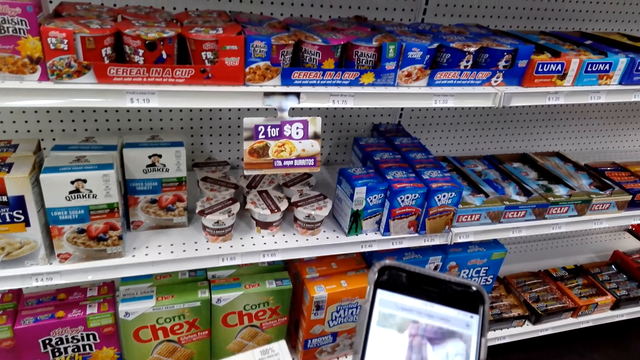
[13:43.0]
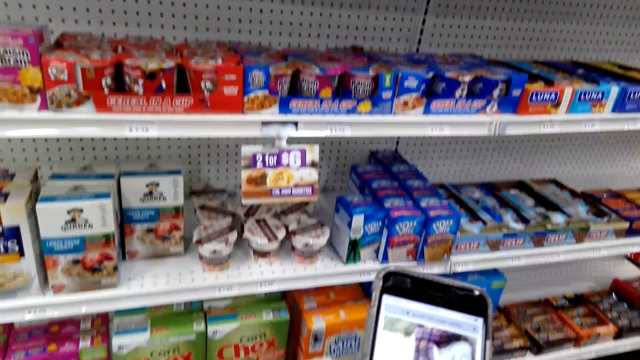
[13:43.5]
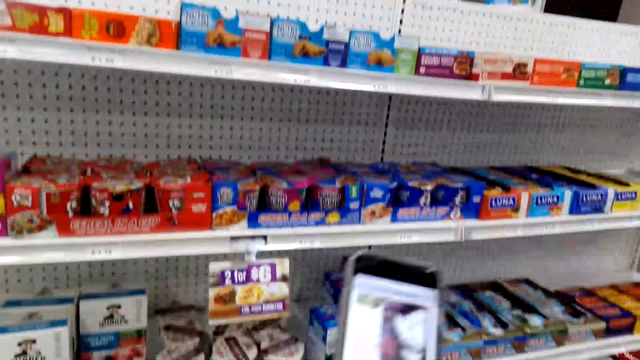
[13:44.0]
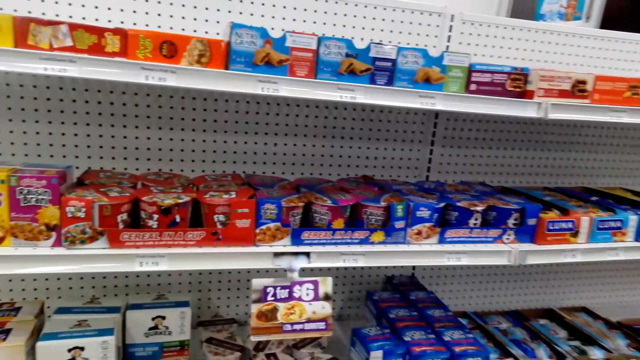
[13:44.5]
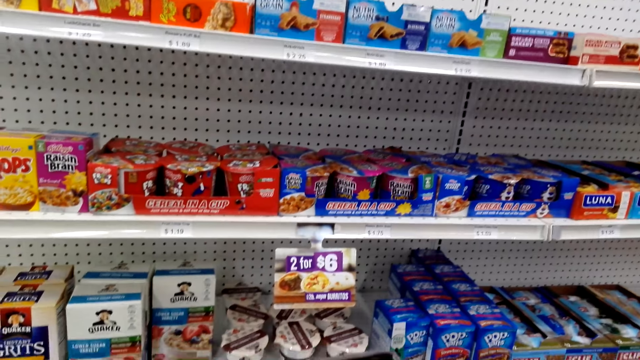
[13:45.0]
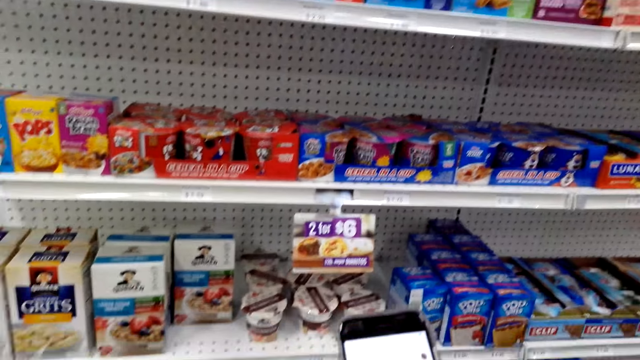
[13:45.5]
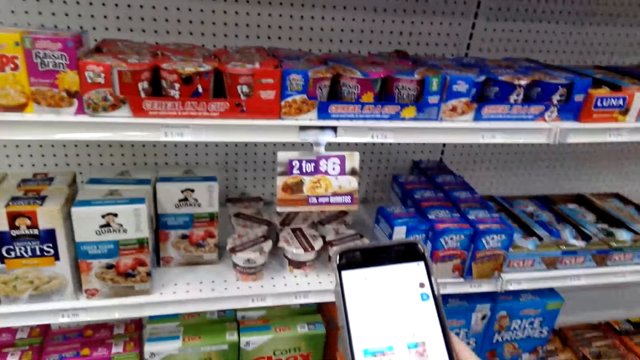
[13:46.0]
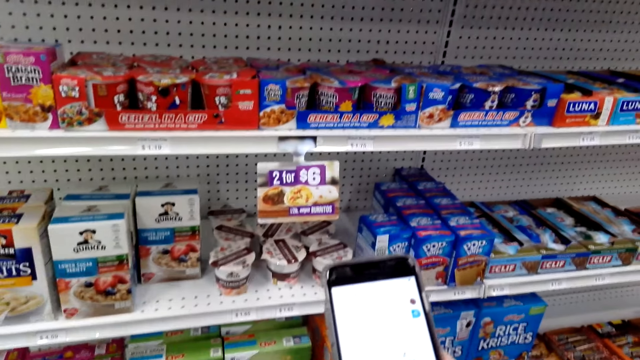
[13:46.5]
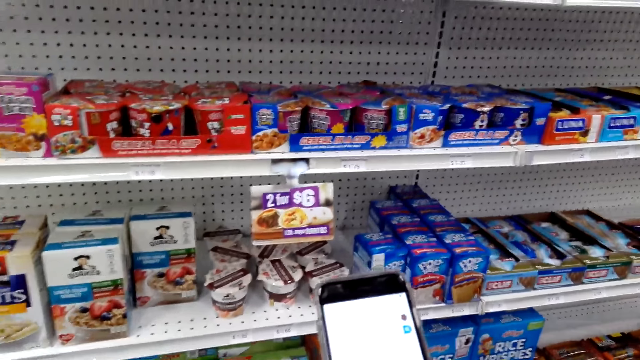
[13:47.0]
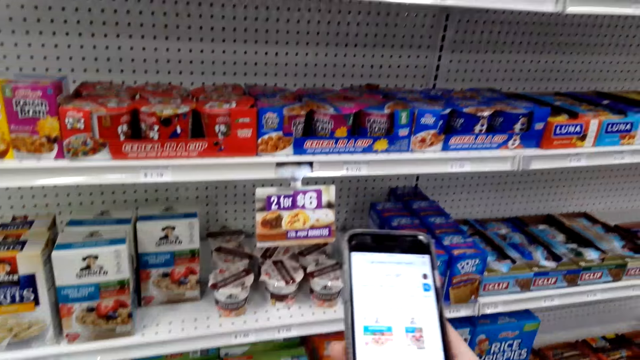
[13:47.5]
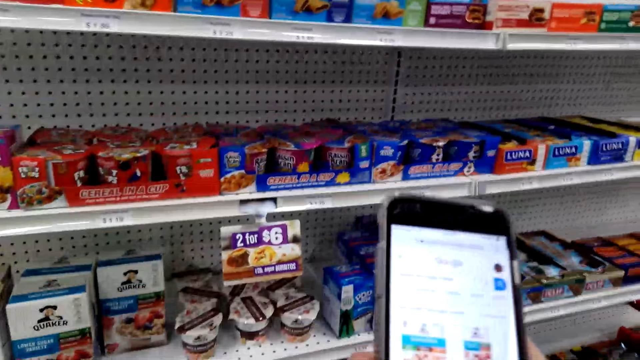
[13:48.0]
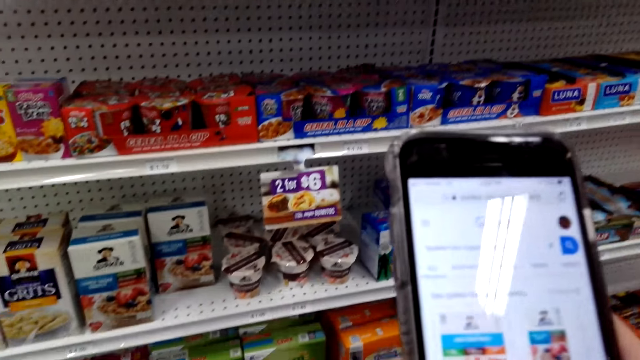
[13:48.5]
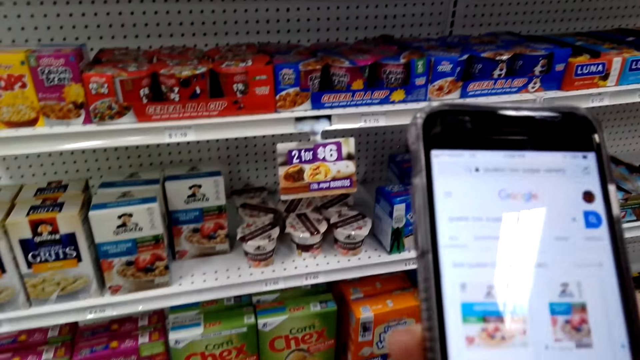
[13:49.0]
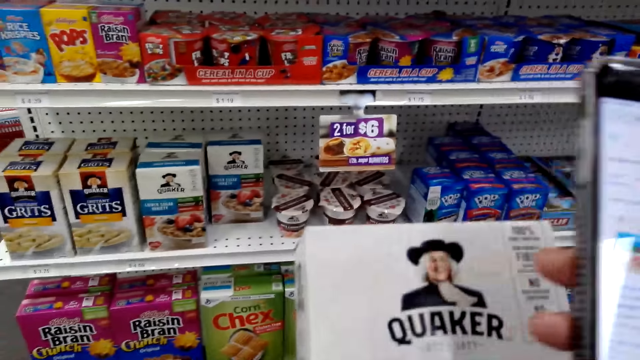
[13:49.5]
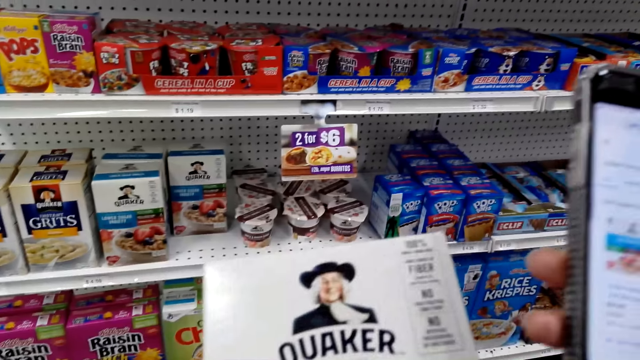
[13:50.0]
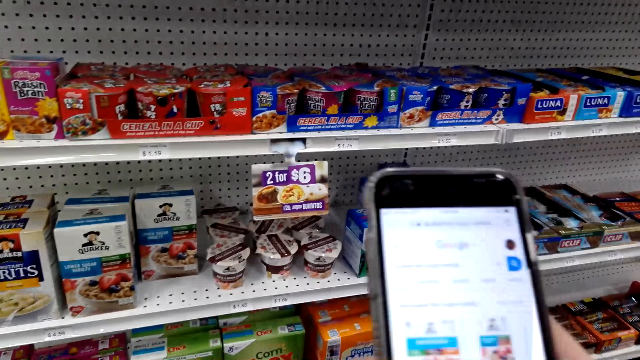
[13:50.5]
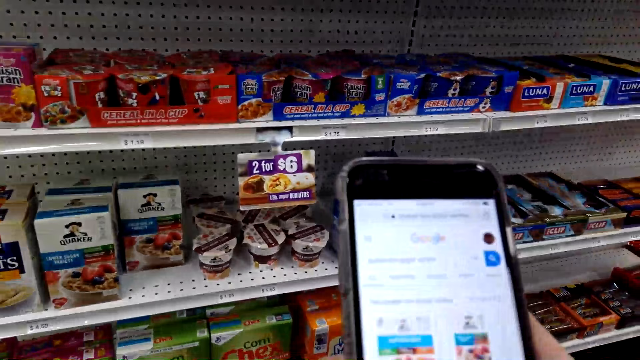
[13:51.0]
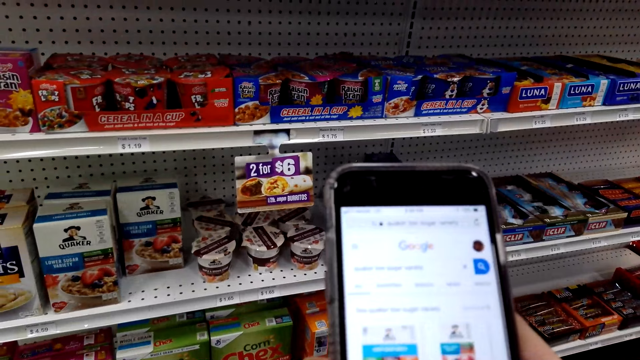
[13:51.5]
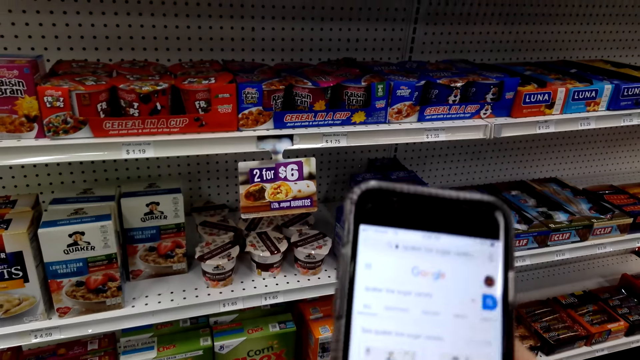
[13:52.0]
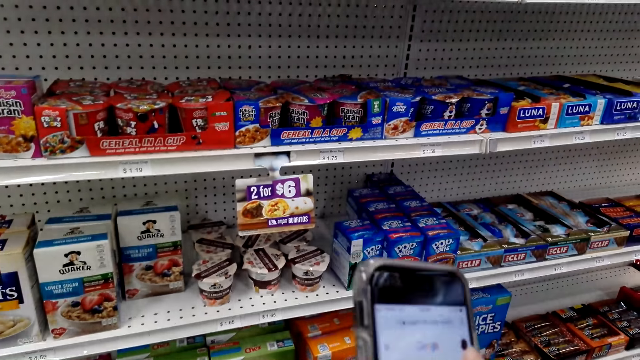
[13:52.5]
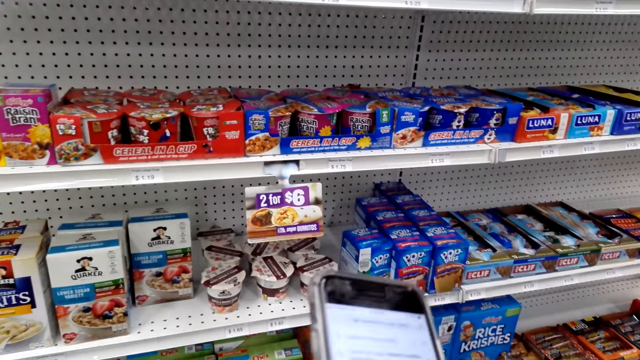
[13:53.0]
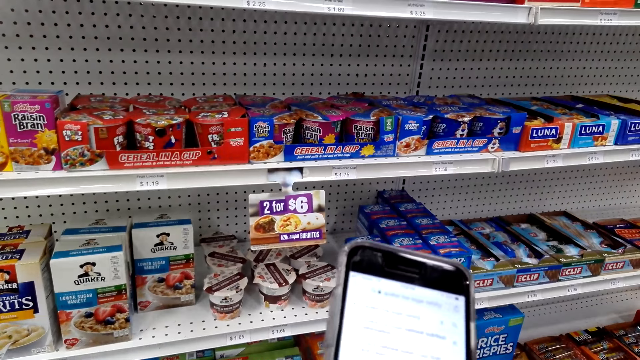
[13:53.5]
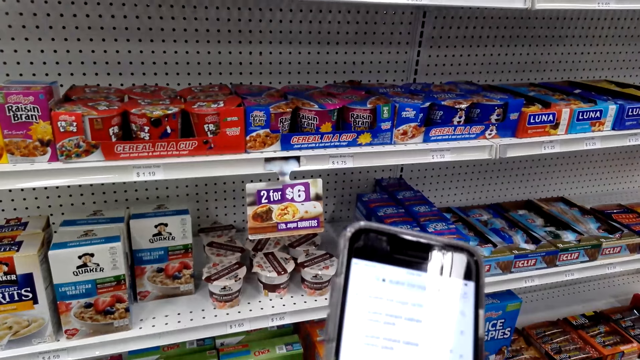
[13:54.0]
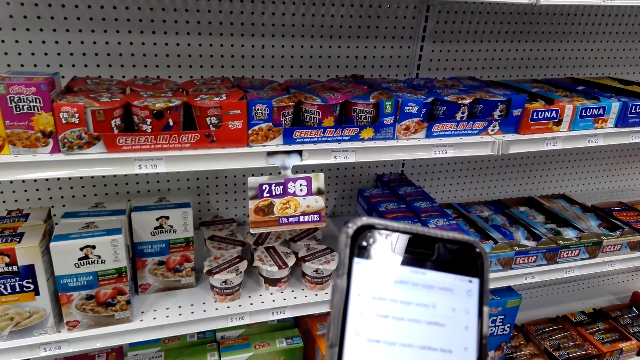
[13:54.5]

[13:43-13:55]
The camera wearer operates the phone. They lower the phone. They google search about Quaker oats on the left hand.

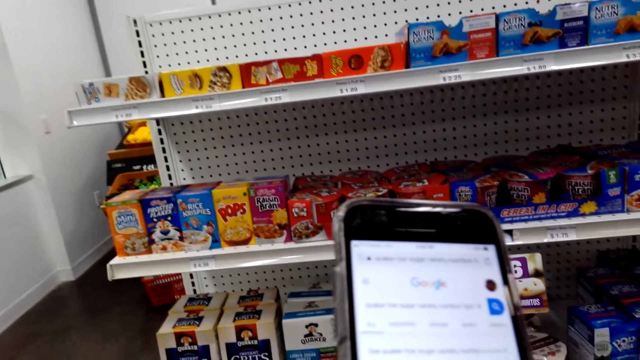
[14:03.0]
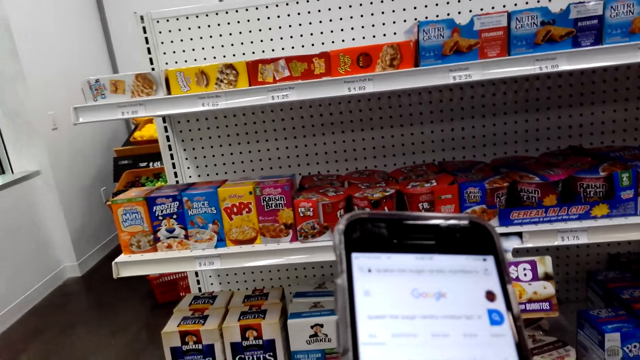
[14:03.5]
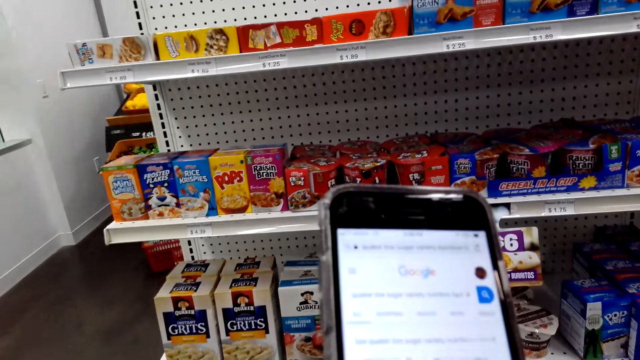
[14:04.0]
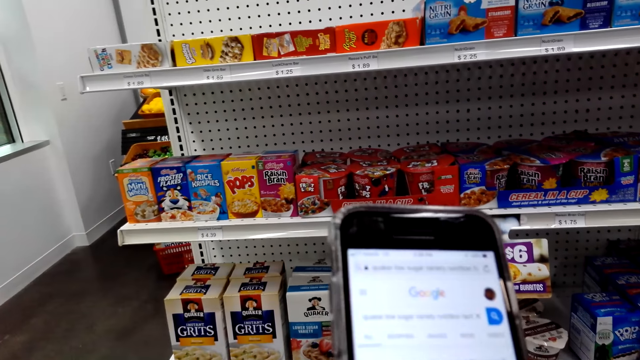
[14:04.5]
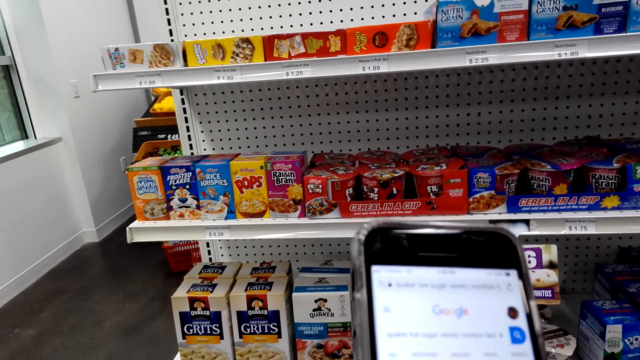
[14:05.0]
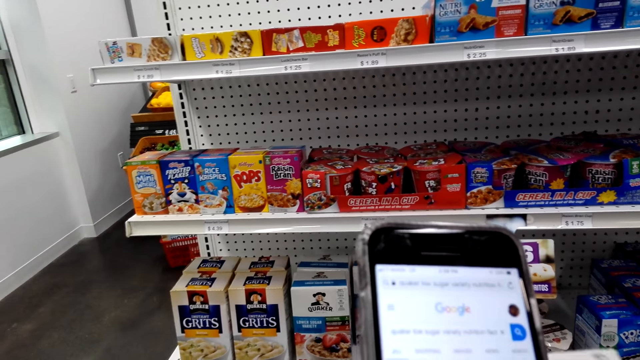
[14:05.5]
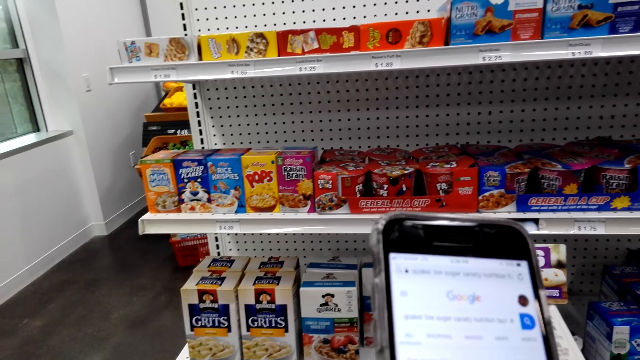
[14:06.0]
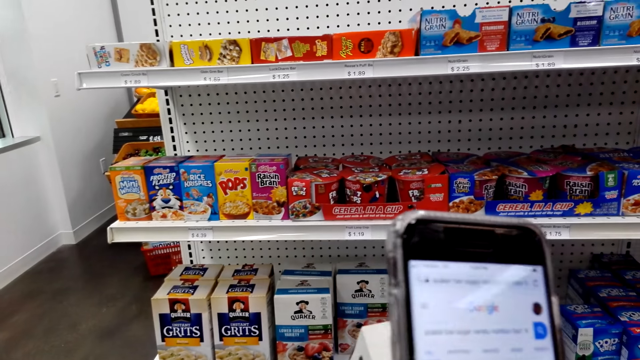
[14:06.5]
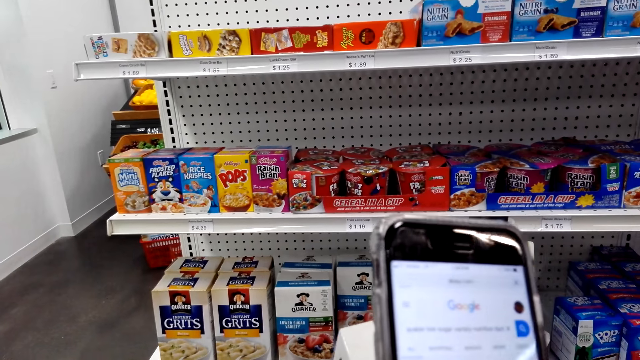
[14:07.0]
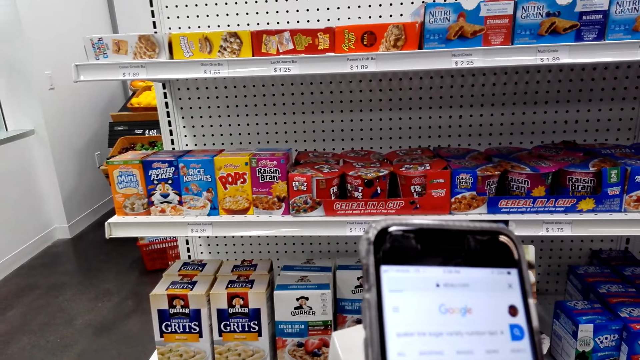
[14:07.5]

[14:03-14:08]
A man checks the products on the shelf.

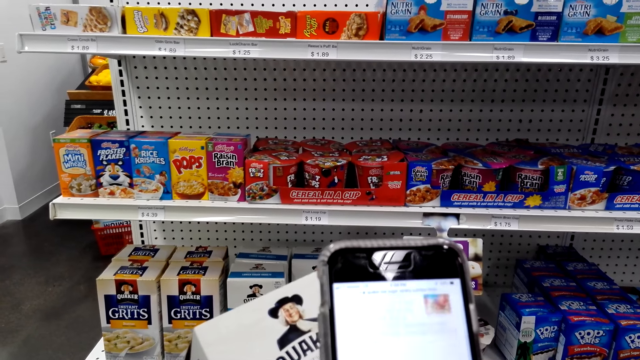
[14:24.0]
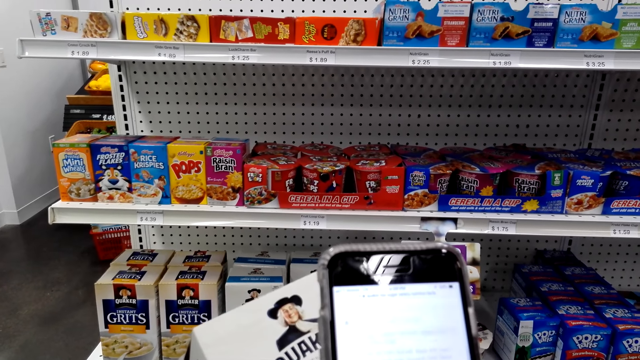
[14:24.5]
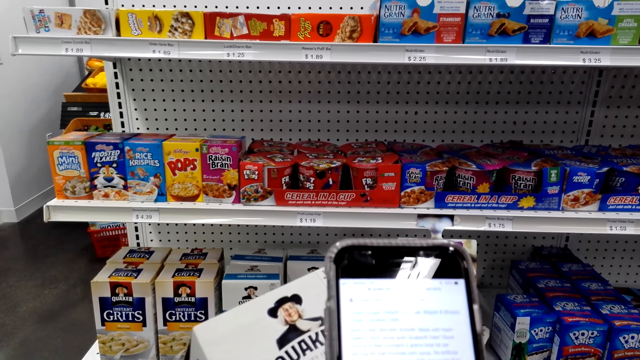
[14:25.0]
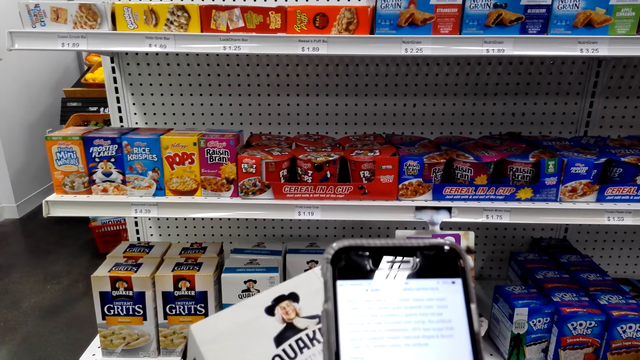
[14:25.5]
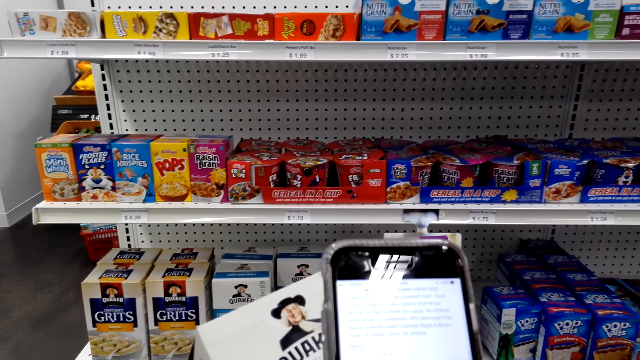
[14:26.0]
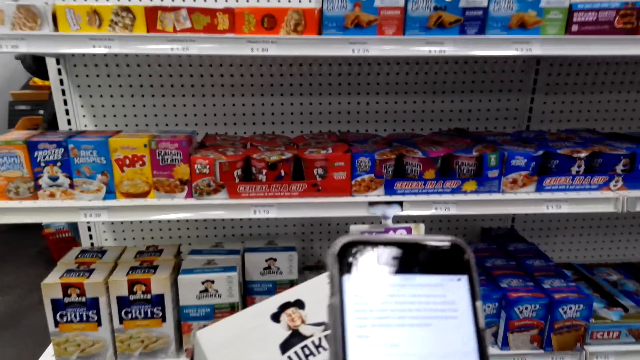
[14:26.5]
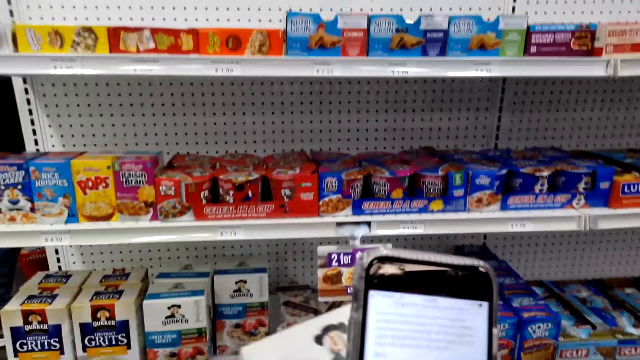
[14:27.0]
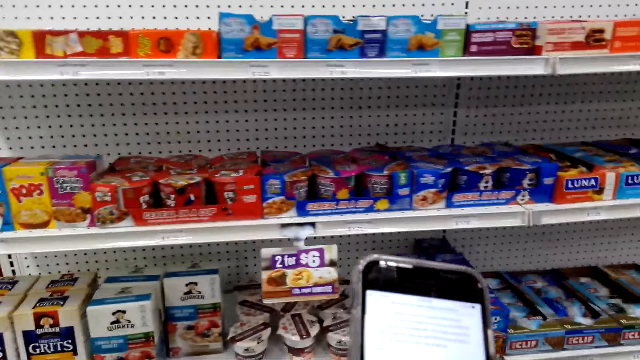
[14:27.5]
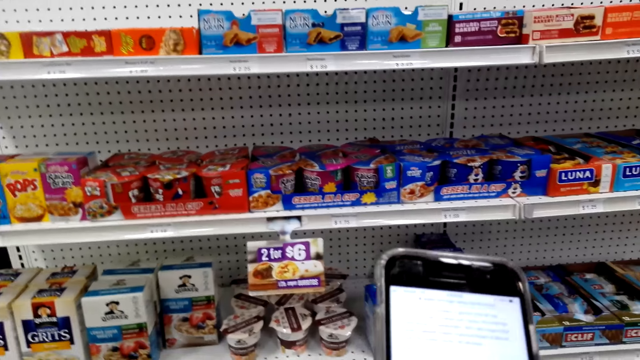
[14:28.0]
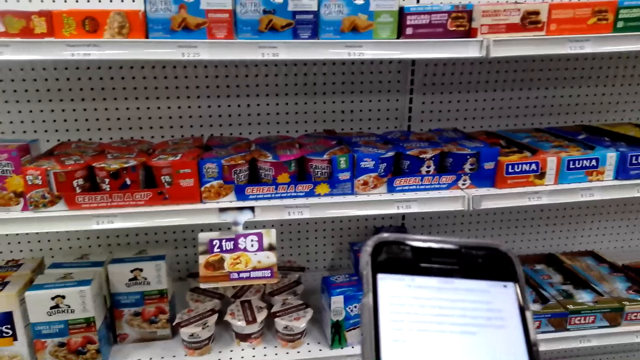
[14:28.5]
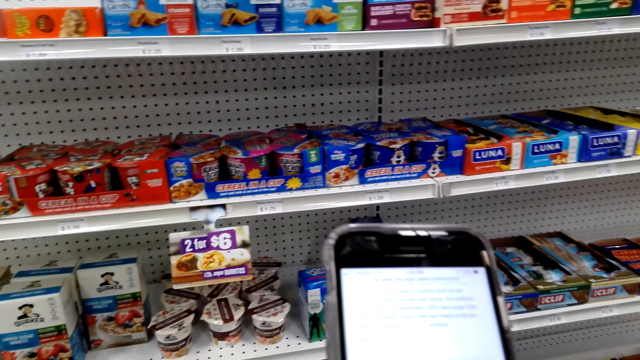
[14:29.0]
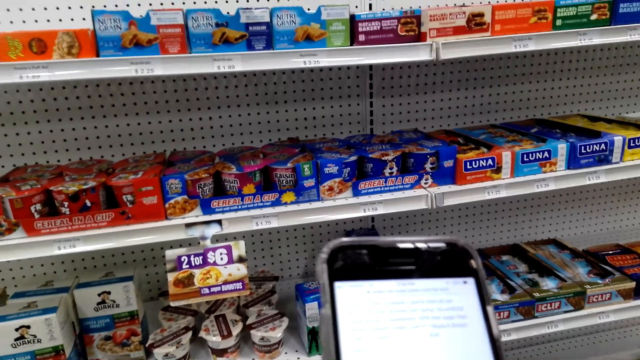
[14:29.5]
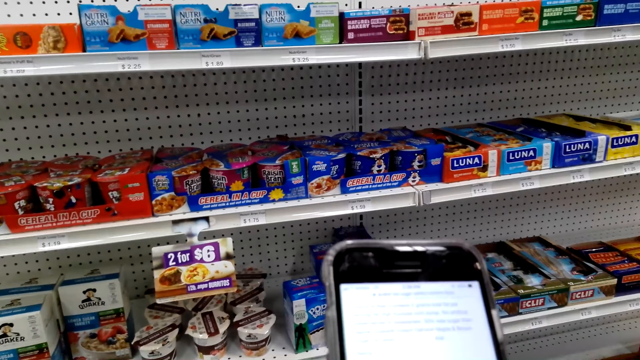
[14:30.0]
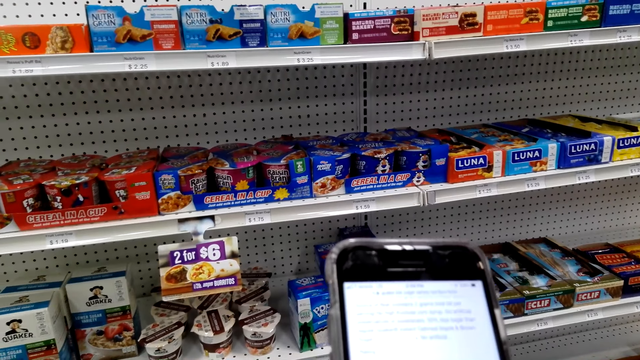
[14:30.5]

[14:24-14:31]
The camera wearer scrolls the phone.
